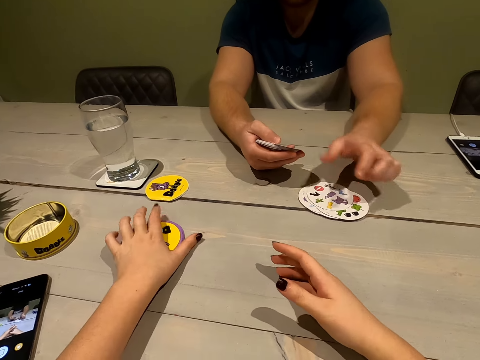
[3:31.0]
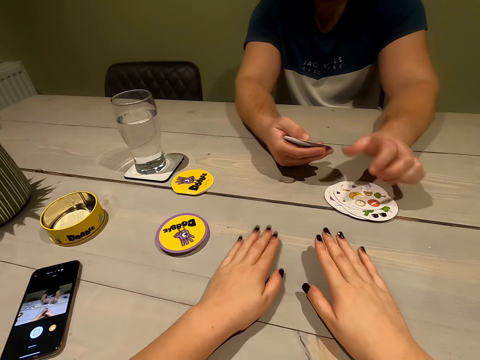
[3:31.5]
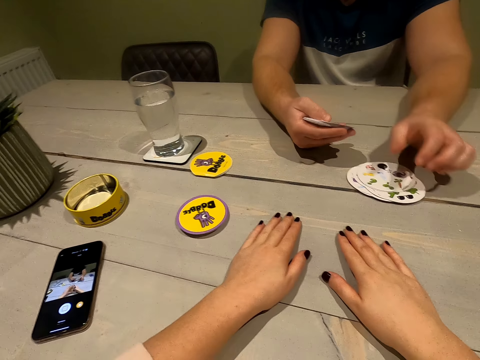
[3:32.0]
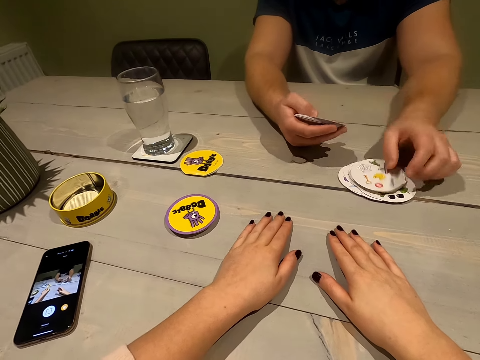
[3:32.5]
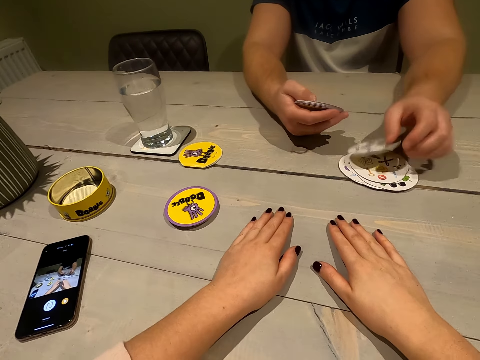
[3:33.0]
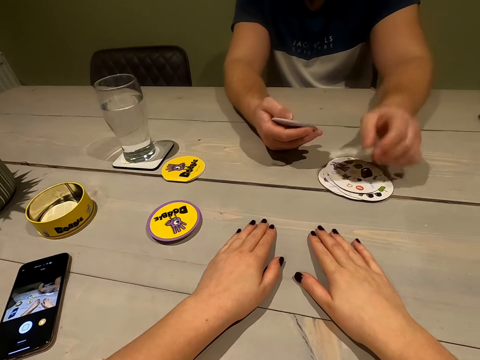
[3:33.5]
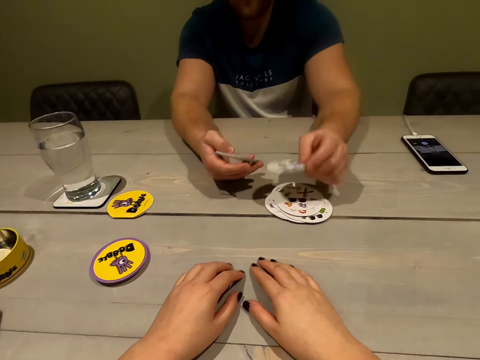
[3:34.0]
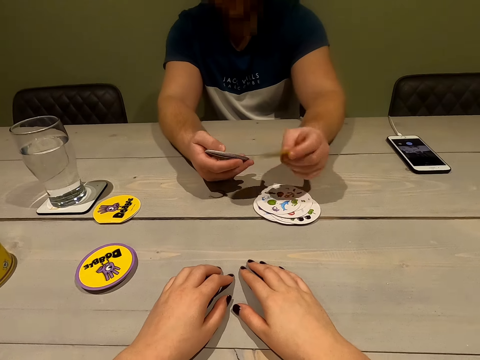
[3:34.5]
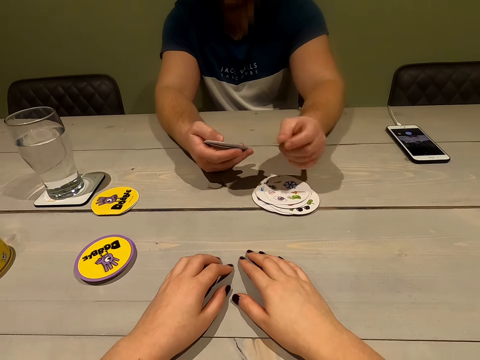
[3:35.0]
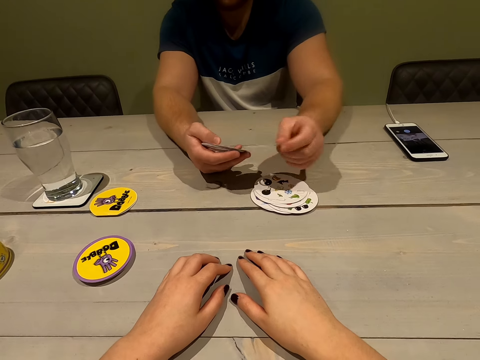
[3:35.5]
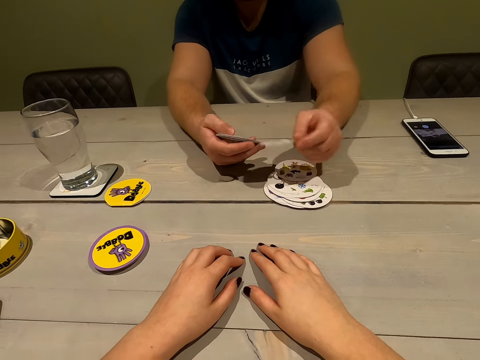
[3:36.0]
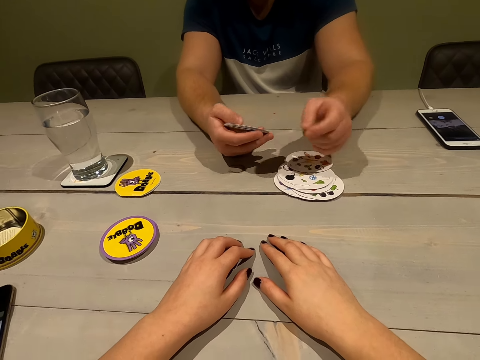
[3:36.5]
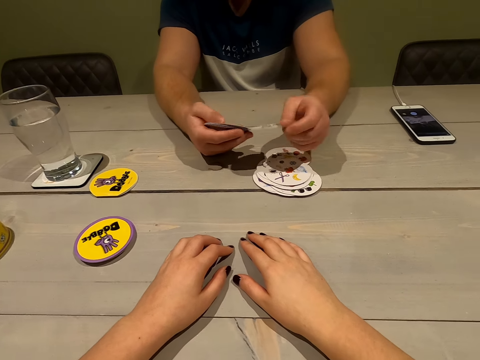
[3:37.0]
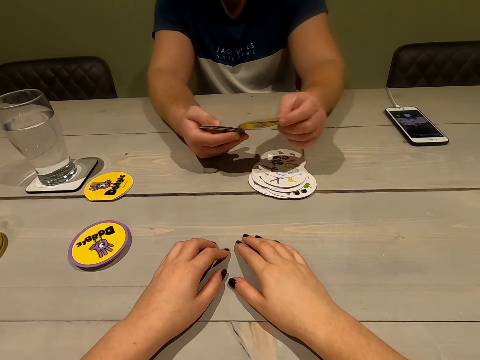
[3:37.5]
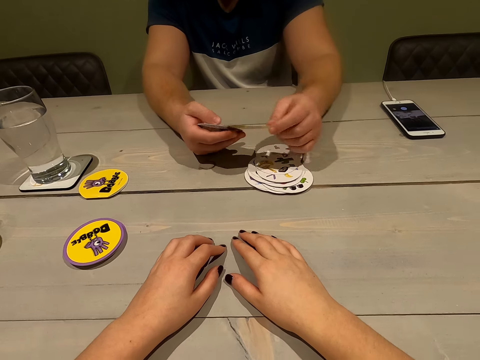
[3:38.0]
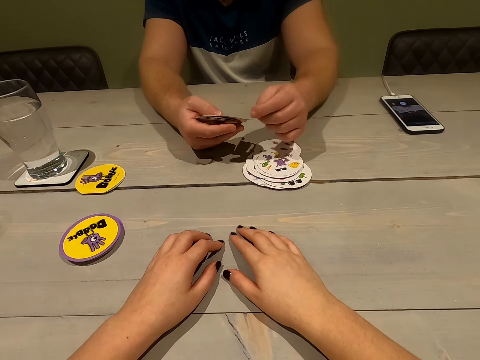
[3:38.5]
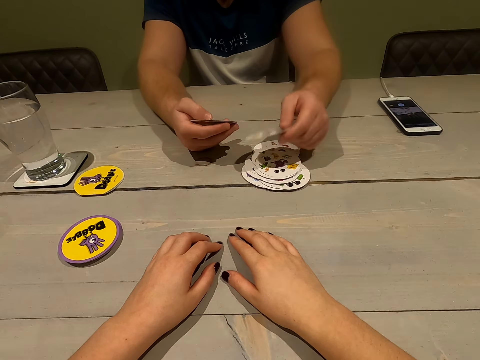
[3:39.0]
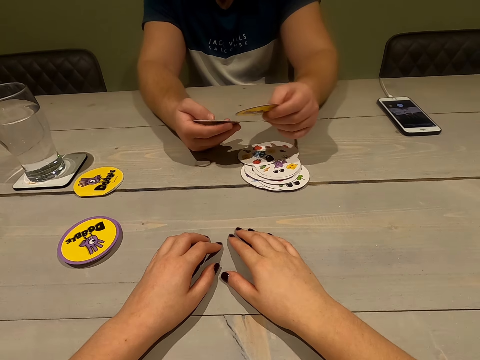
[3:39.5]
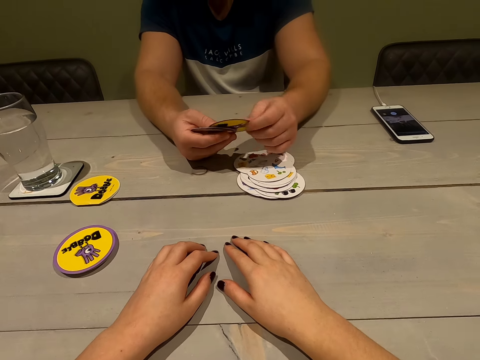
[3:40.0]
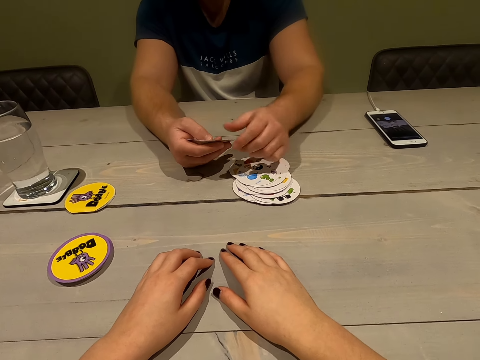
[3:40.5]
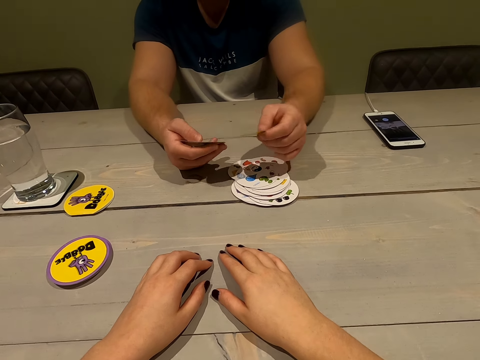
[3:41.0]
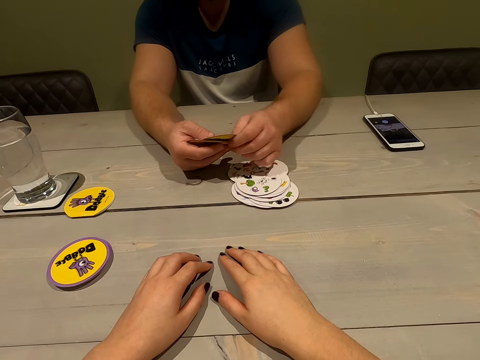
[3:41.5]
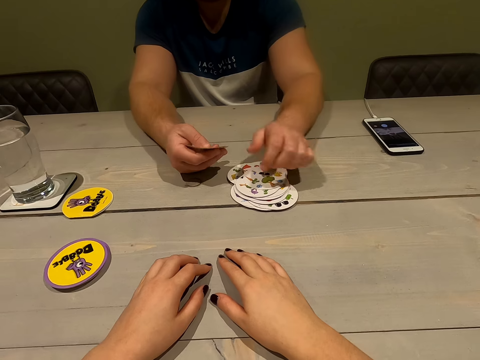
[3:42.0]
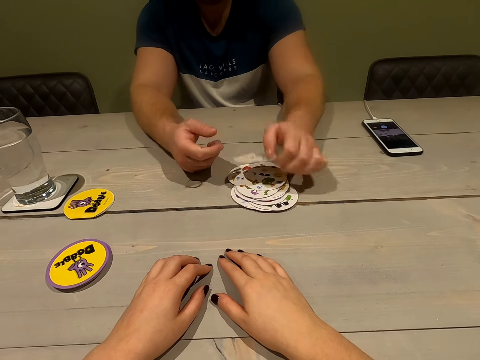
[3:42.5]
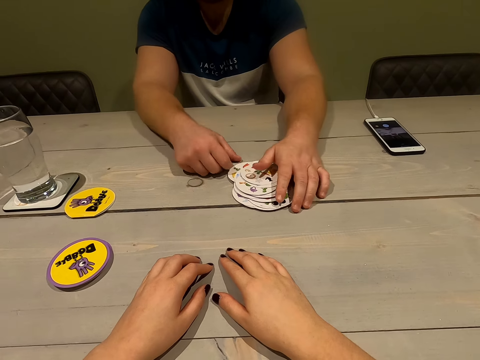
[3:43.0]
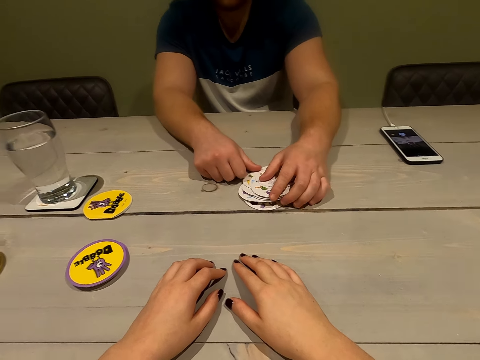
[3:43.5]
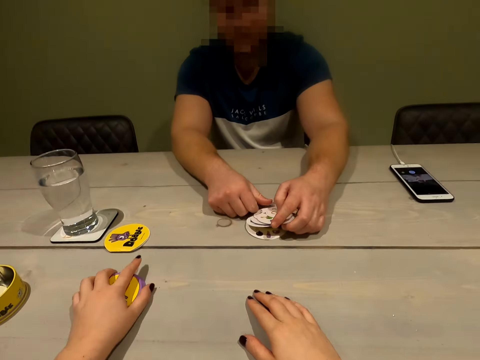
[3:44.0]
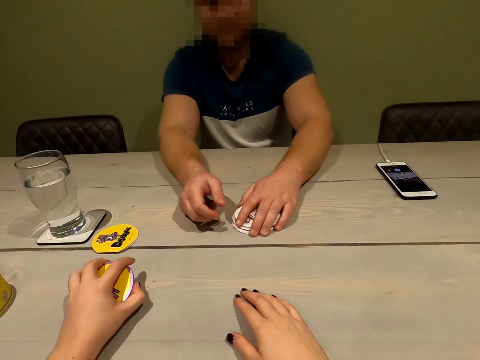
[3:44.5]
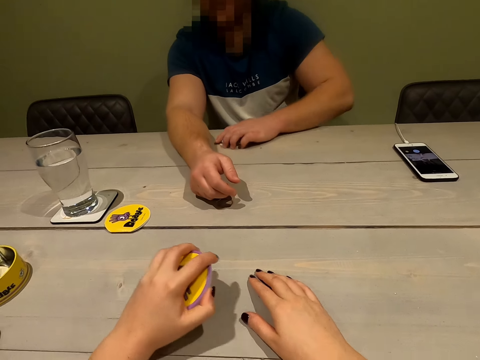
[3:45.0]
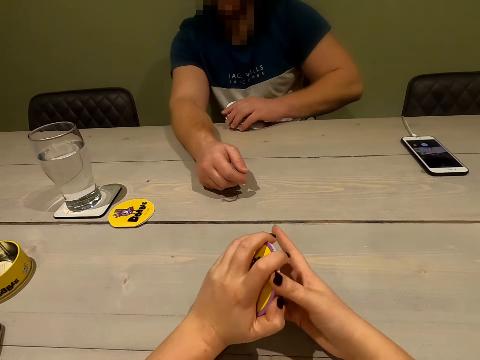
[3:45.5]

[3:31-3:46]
The camera wearer puts the cards on the table. A person gathers his cards. The camera wearer lifts the cards on the table.

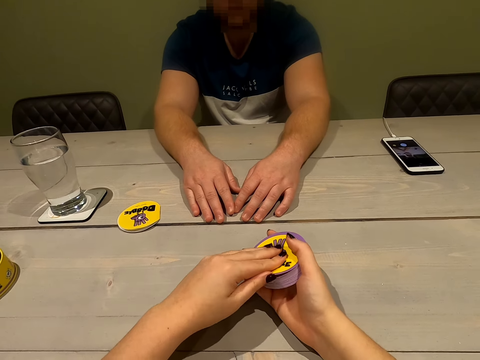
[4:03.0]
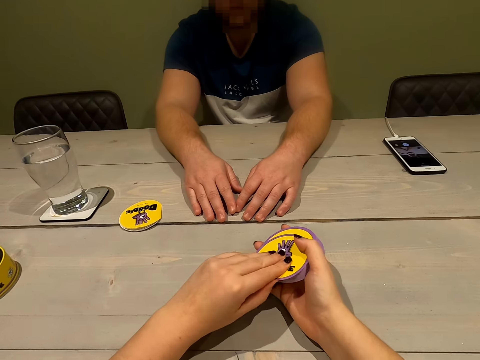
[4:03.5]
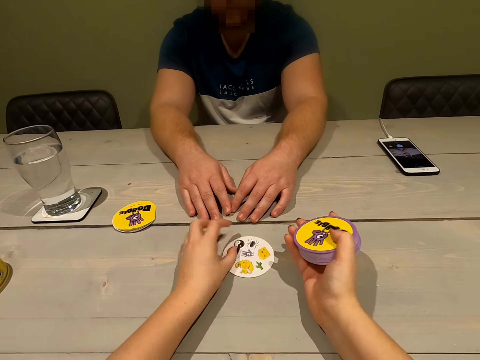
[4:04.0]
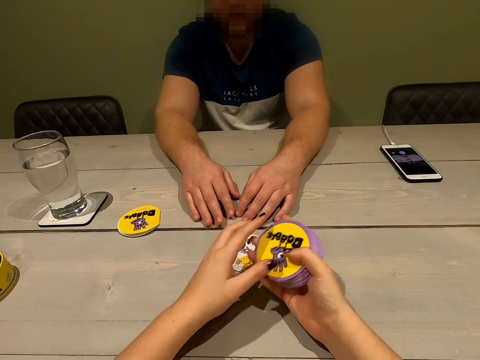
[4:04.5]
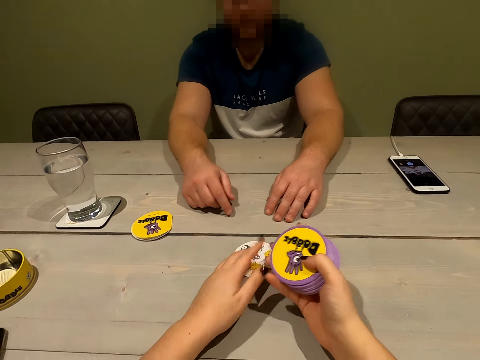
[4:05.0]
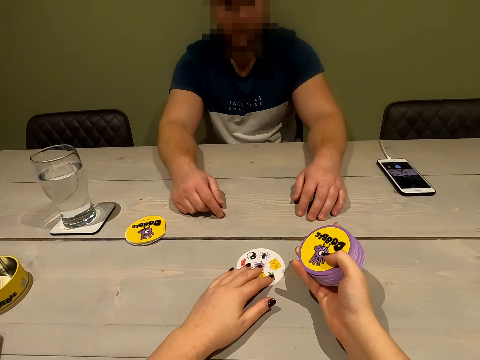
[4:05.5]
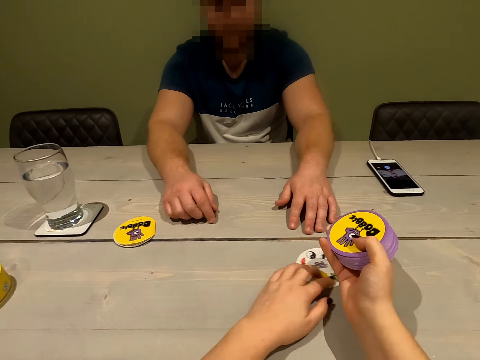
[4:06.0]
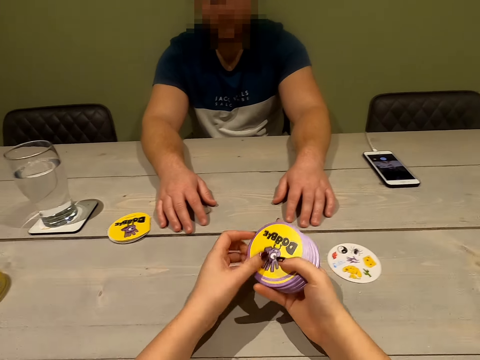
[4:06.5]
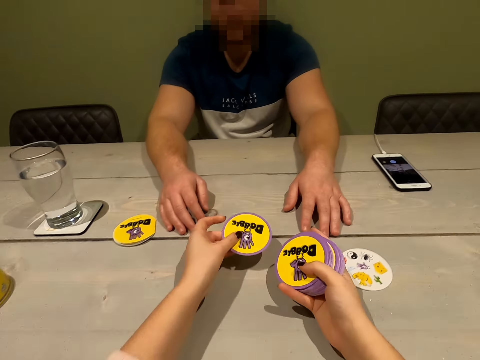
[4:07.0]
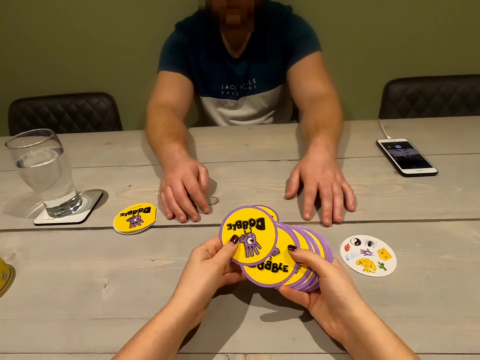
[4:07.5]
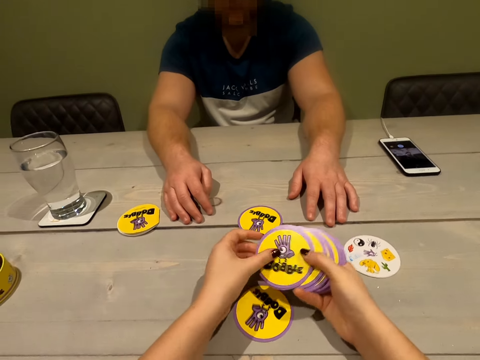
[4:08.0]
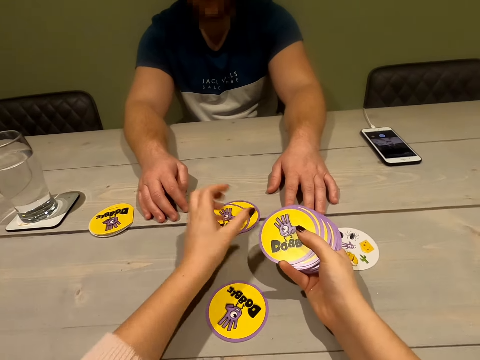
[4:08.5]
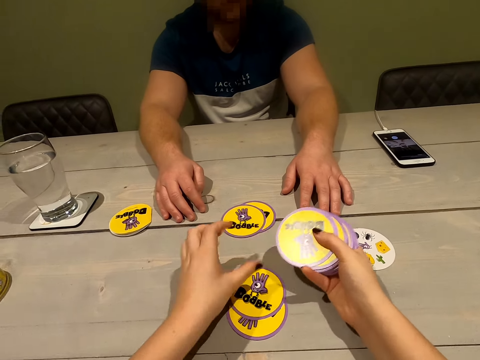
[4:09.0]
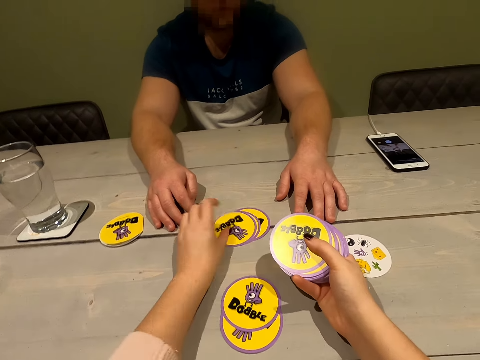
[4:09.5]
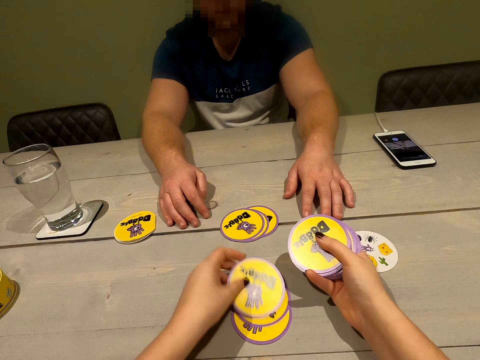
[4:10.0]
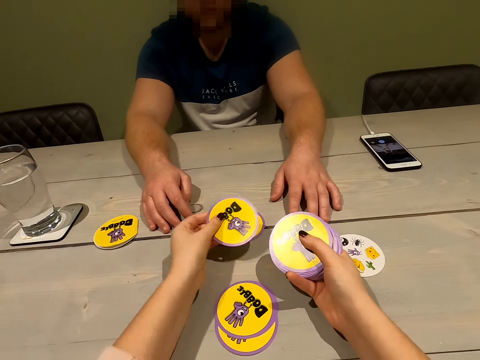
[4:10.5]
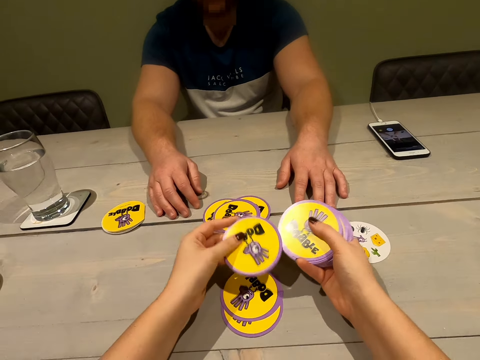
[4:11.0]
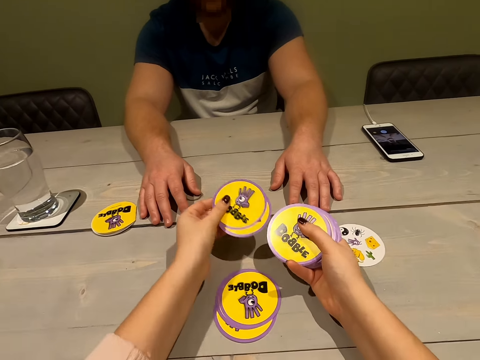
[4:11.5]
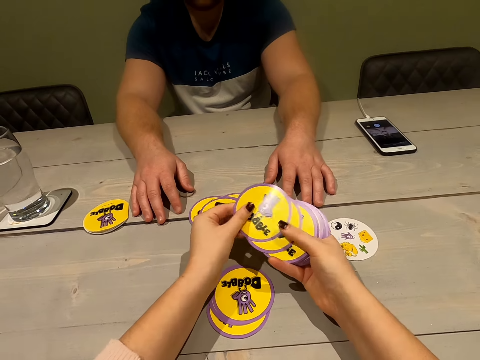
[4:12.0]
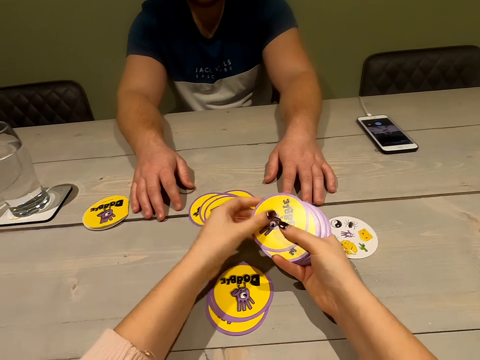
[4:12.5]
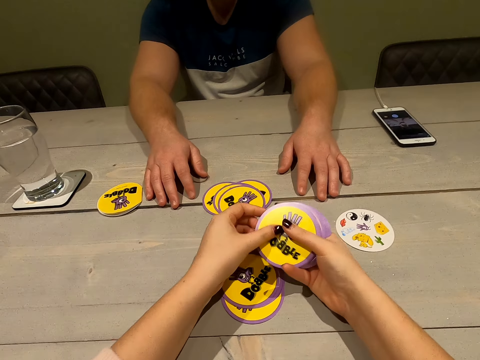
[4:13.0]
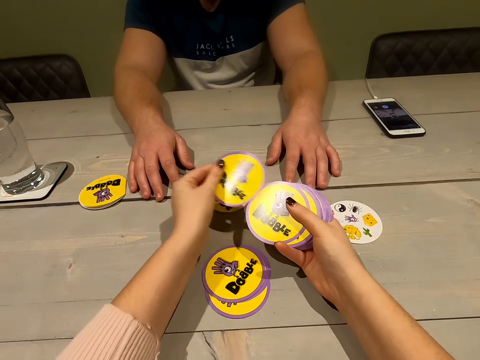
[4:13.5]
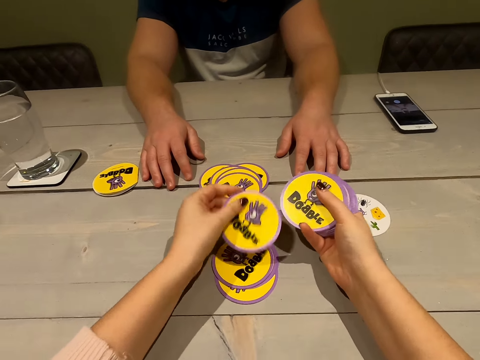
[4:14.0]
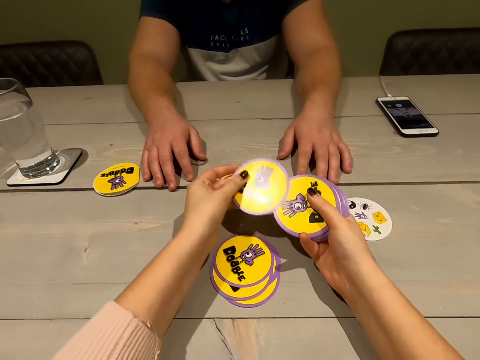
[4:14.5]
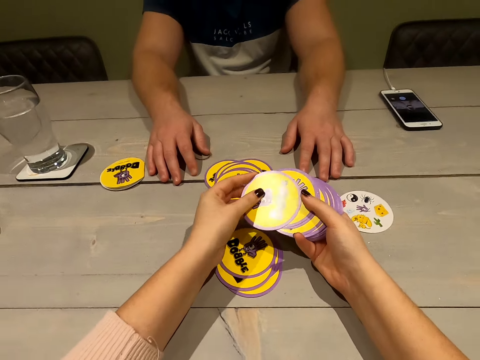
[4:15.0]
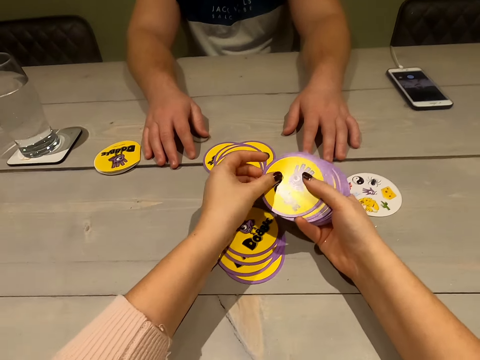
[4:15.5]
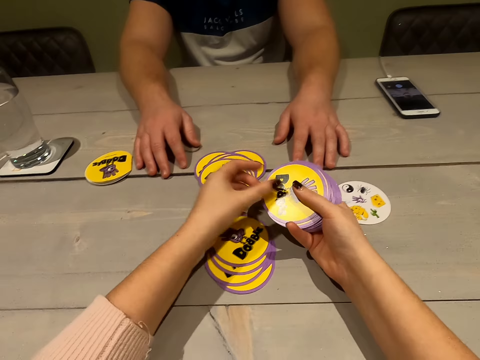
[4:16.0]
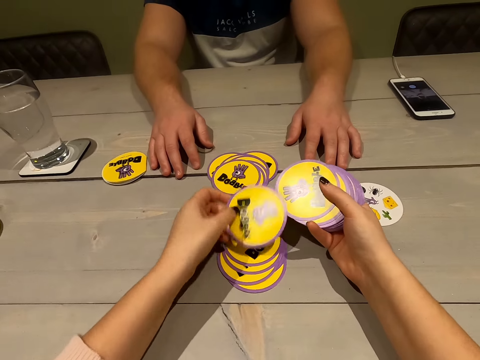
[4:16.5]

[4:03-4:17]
The camera wearer puts a card on the table. They move the card on the table. They distribute the cards. They count the cards on the table.
